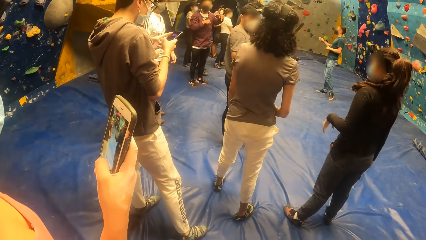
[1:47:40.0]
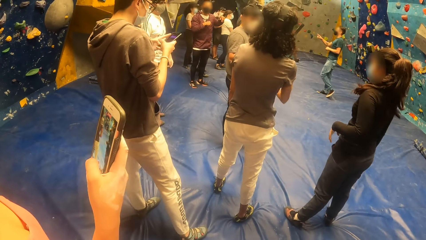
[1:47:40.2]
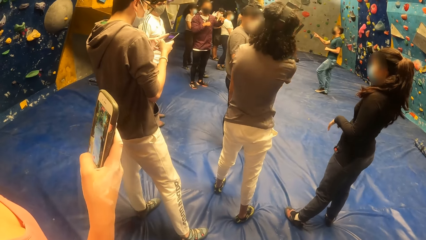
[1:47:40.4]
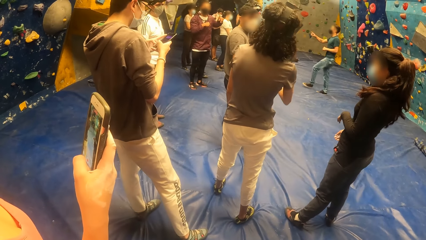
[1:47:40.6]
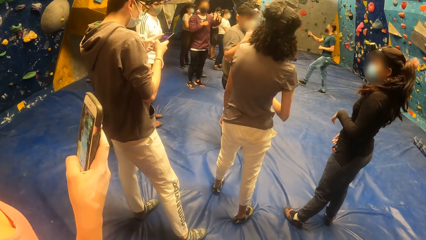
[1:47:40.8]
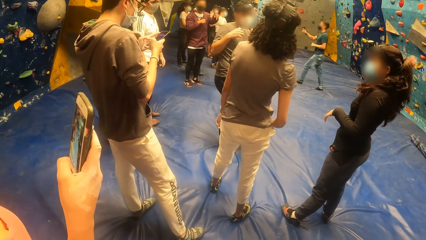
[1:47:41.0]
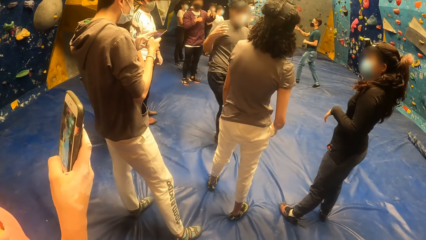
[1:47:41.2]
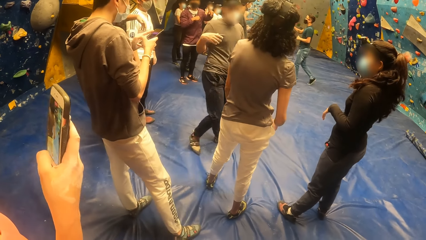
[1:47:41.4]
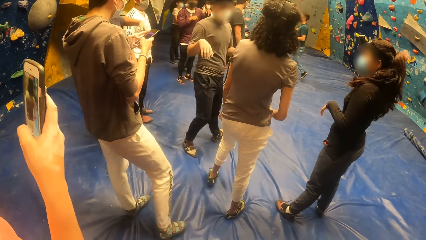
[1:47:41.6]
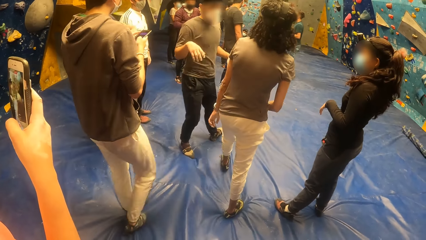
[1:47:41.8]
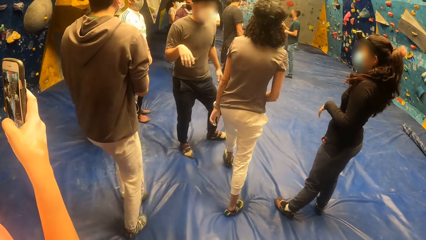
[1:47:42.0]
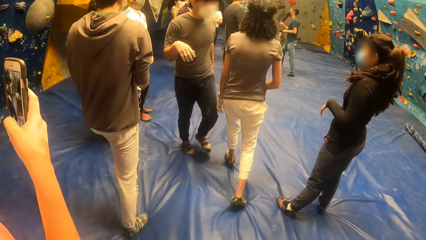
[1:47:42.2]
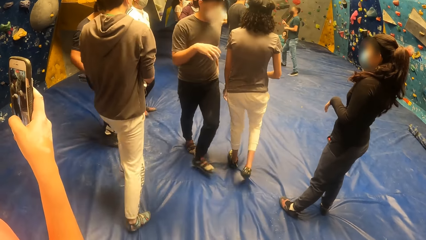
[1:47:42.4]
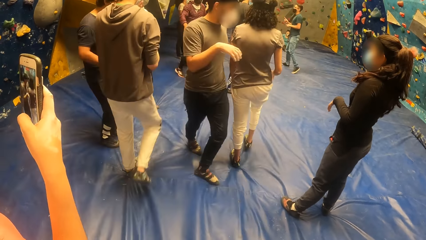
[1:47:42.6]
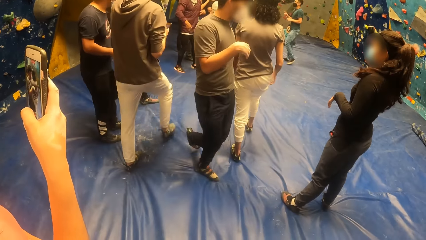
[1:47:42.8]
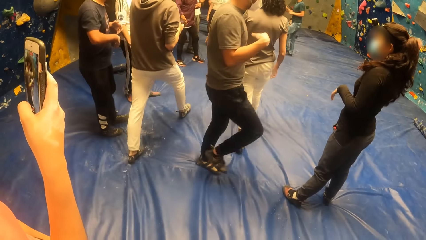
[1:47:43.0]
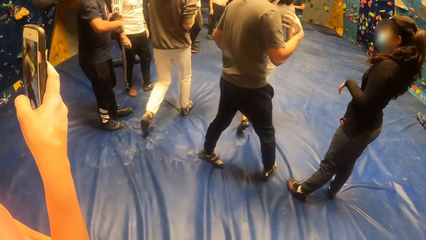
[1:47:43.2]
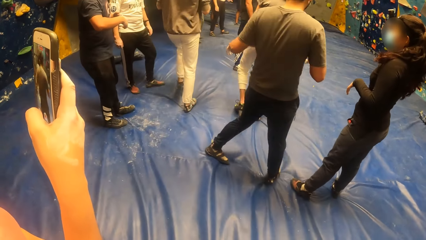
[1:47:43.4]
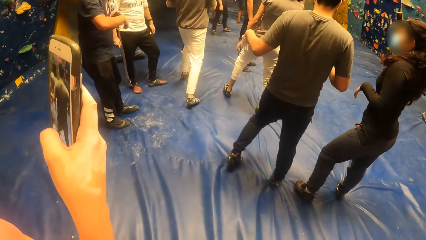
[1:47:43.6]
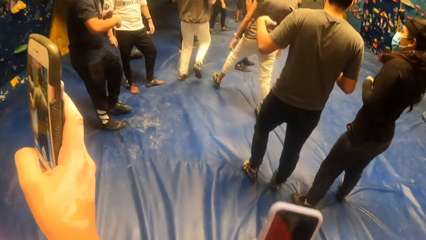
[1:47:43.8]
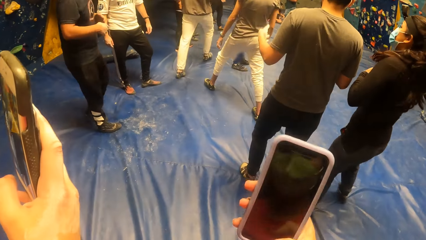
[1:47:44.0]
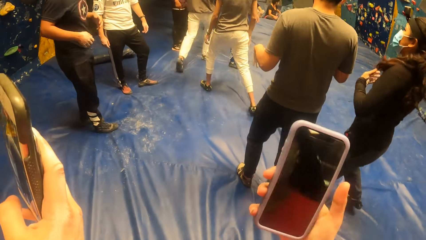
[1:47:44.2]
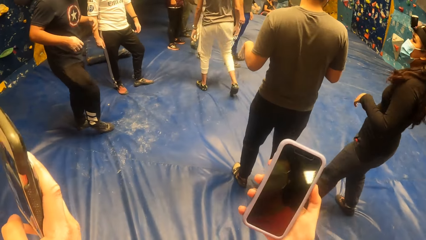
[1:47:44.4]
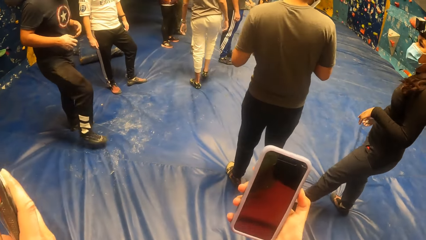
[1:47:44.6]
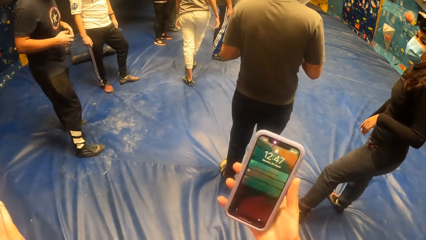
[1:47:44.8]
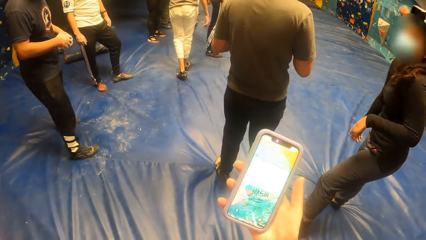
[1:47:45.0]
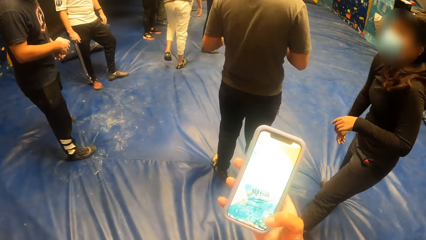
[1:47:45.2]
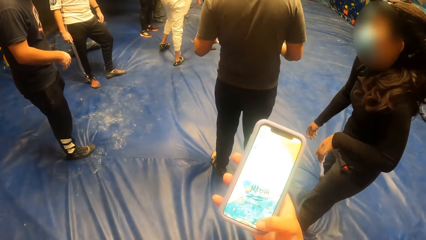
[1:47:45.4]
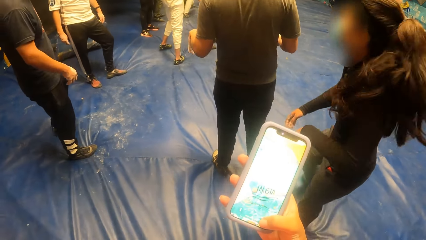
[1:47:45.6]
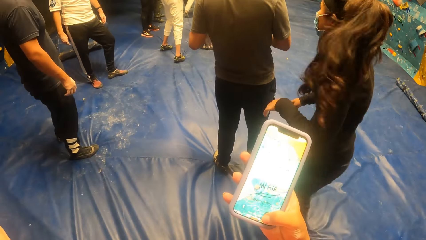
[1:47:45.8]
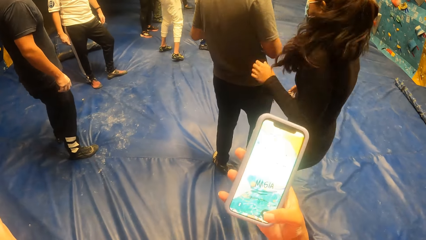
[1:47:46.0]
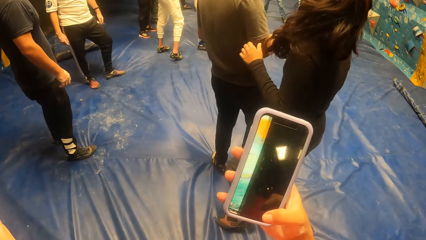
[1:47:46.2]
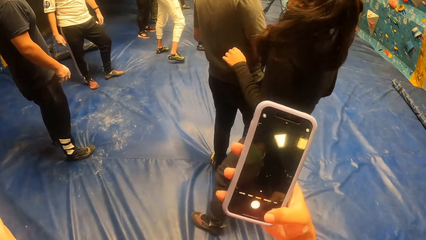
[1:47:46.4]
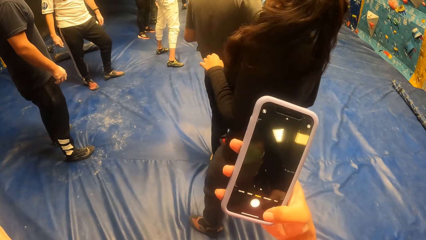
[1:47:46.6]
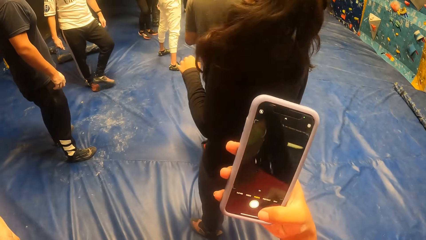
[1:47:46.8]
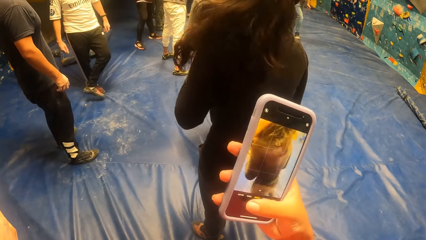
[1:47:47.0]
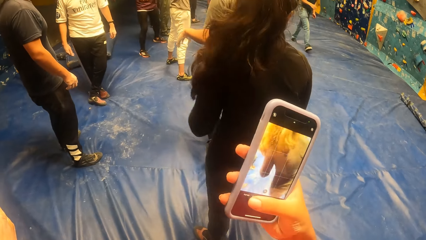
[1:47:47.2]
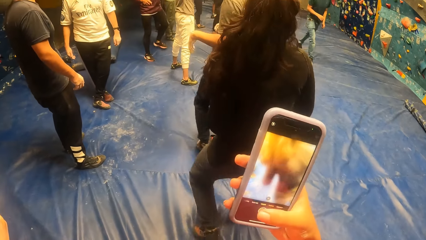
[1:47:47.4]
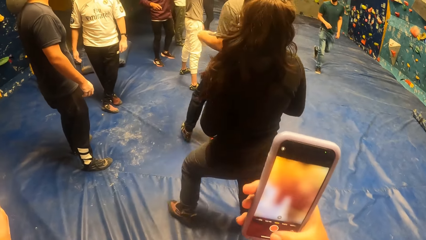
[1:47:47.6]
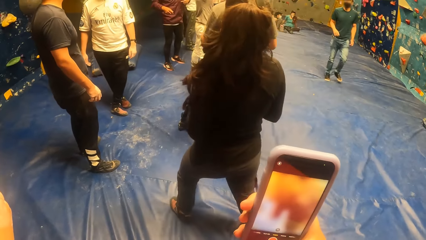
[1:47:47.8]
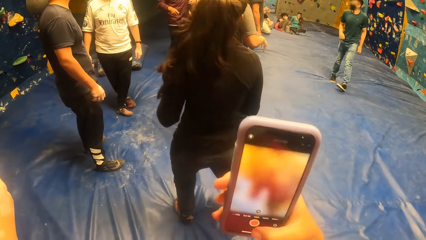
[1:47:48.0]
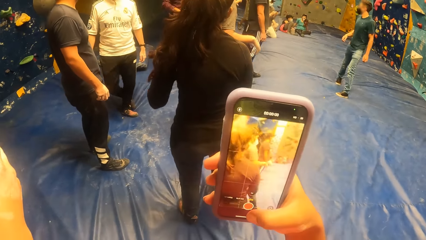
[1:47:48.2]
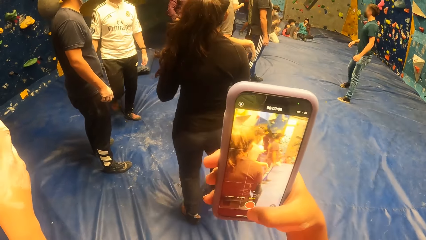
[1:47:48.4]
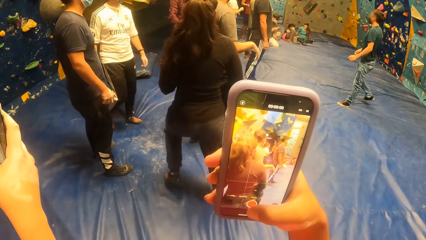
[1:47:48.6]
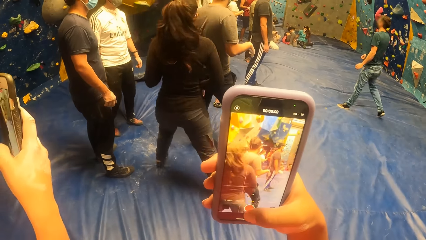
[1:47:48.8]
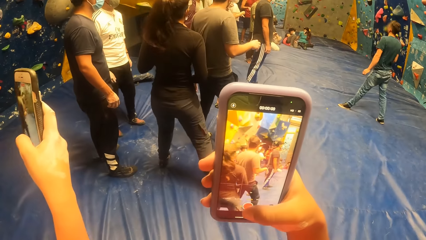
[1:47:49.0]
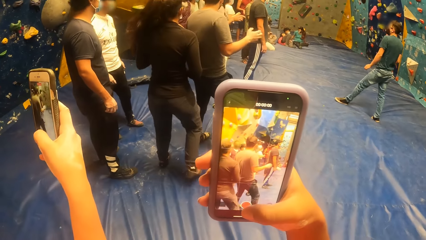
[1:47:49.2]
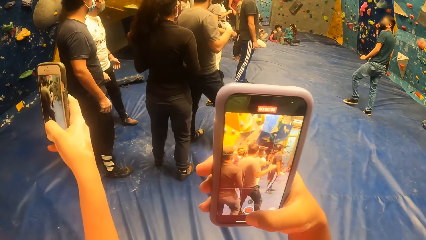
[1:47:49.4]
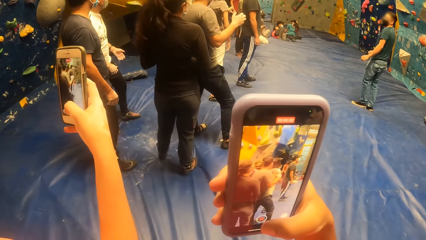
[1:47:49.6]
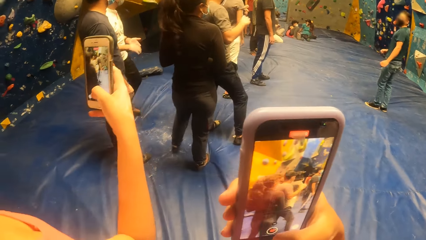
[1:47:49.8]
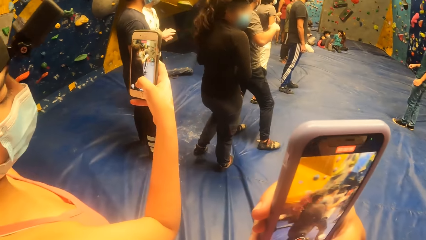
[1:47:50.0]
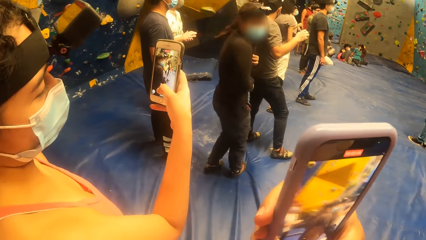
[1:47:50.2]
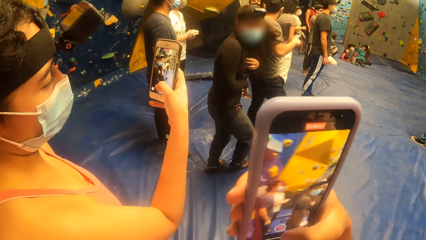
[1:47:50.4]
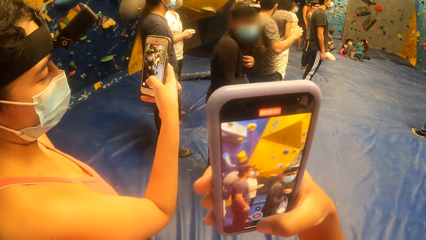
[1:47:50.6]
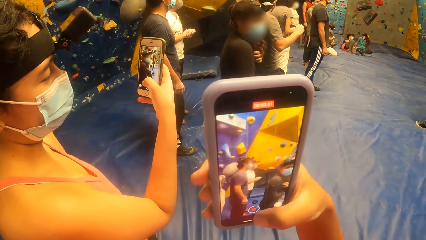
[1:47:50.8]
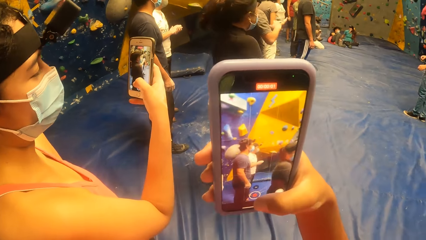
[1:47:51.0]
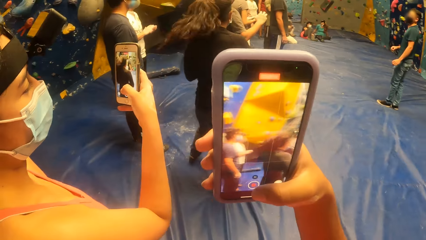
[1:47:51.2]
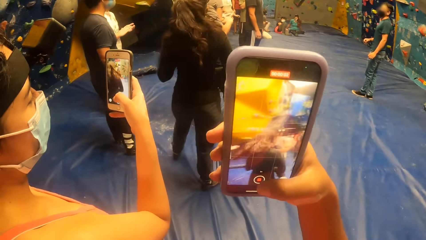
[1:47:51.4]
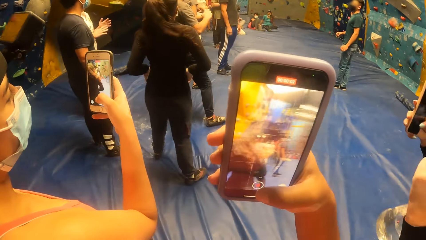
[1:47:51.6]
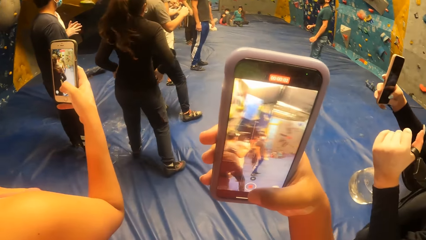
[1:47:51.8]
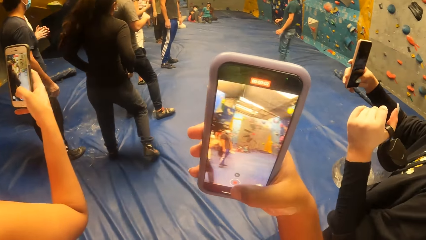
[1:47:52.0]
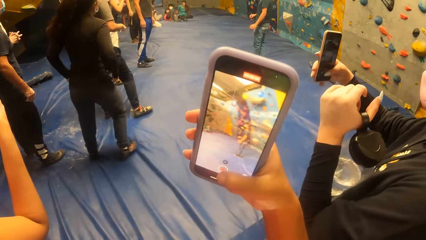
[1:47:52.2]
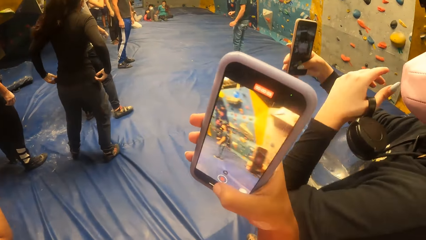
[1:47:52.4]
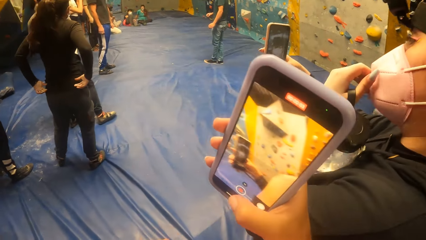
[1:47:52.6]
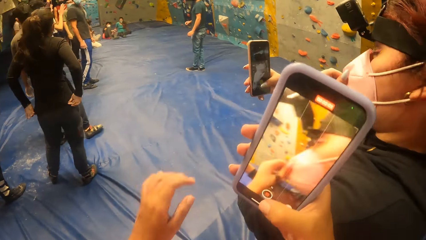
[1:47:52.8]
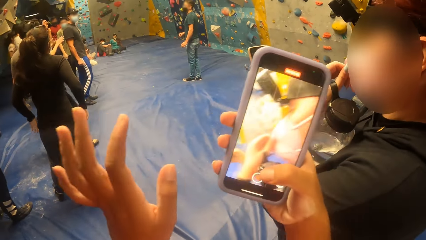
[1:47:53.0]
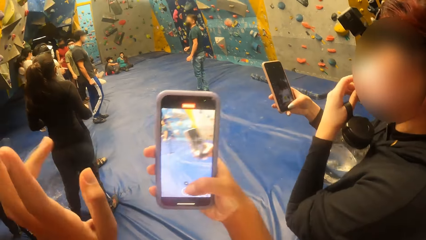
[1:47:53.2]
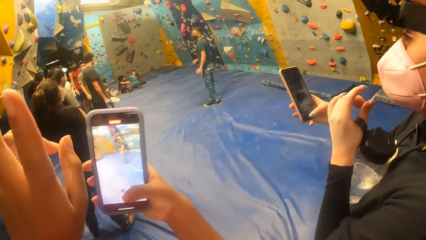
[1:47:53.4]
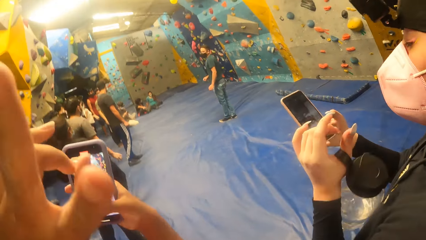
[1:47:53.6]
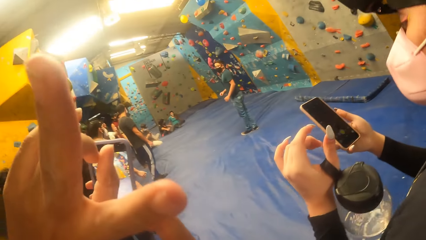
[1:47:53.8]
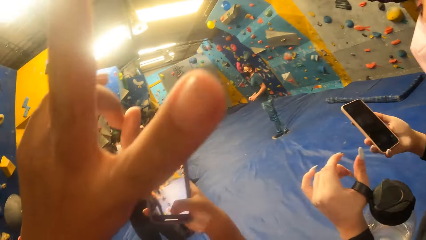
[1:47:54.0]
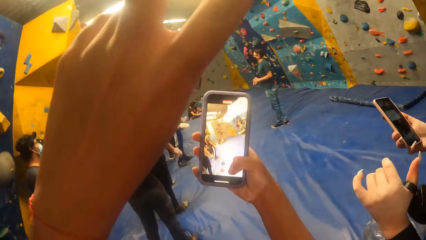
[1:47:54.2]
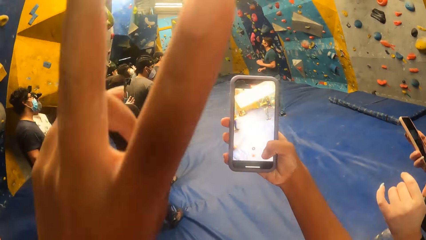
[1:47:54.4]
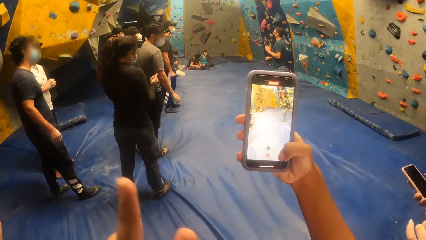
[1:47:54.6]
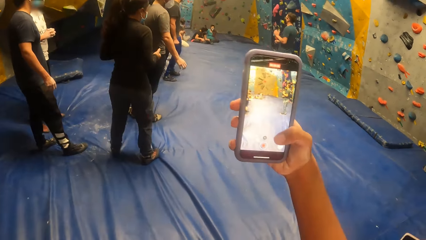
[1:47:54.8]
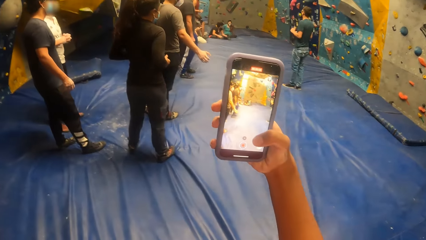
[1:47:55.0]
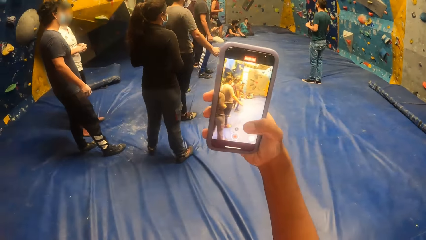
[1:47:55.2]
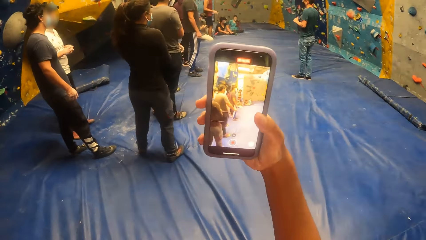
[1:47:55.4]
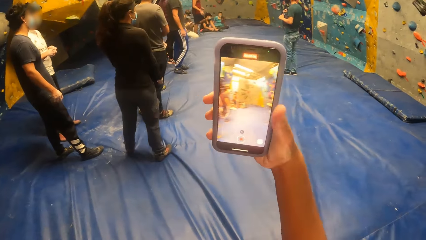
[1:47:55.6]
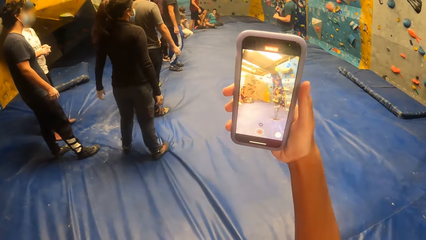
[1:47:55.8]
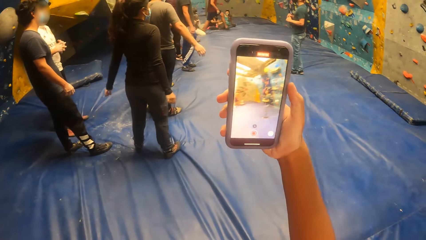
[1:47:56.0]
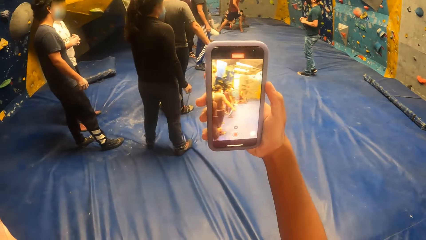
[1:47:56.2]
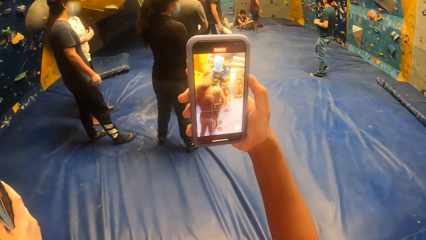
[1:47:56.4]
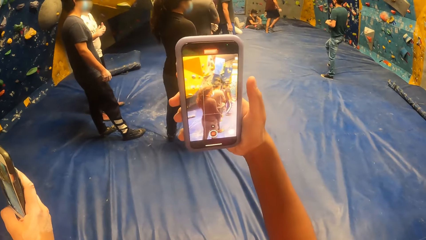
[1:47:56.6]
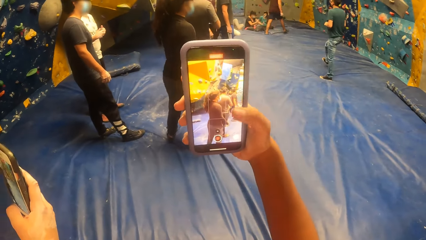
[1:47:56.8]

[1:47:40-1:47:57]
A woman takes a video. The camera wearer operates the phone with her right hand. She takes a video. The woman operates the phone with her right hand and adjusts the facemask on her face with her left hand.
